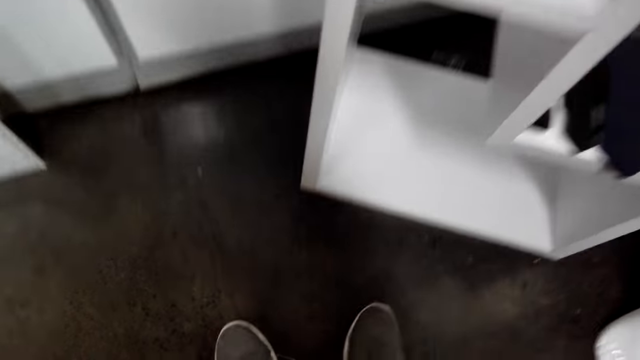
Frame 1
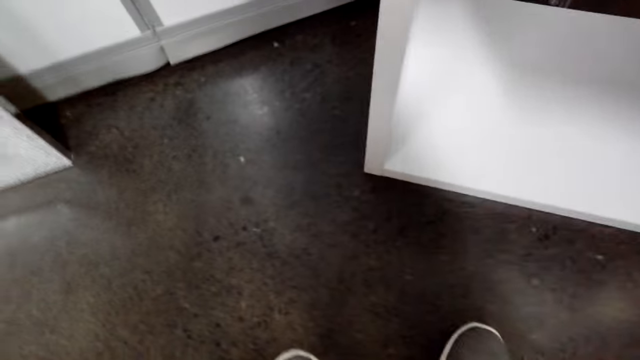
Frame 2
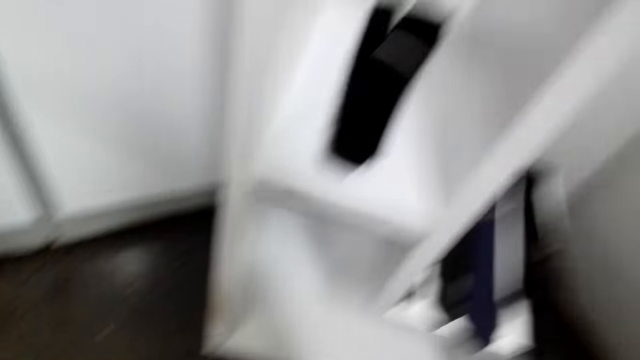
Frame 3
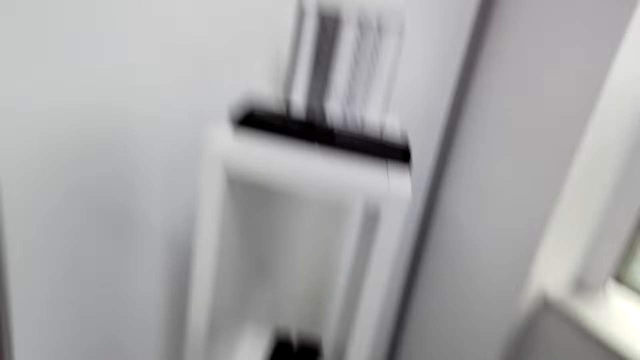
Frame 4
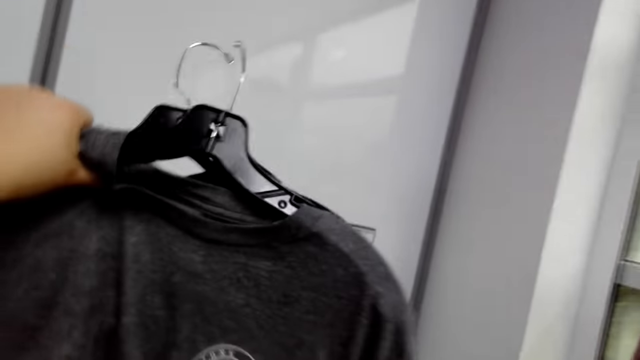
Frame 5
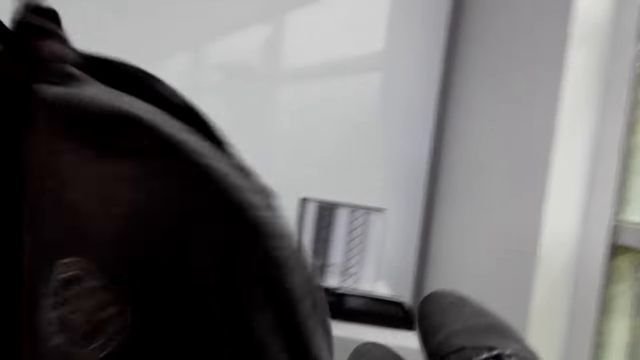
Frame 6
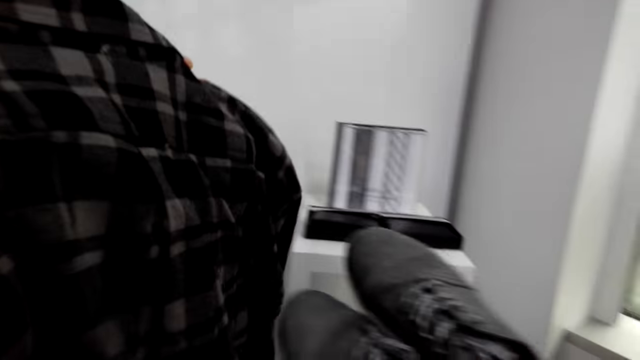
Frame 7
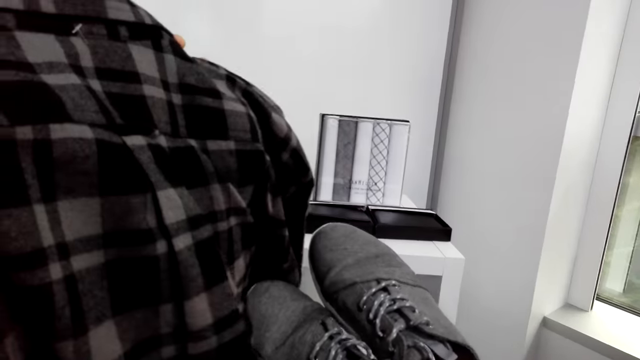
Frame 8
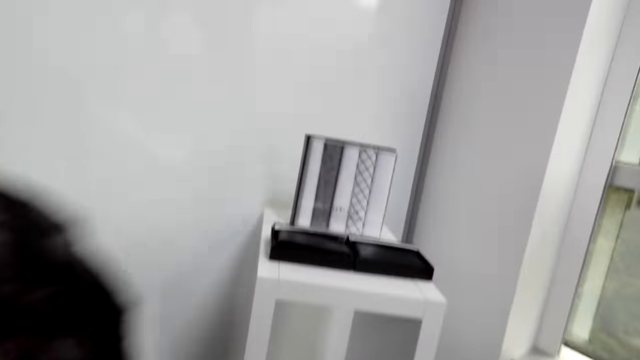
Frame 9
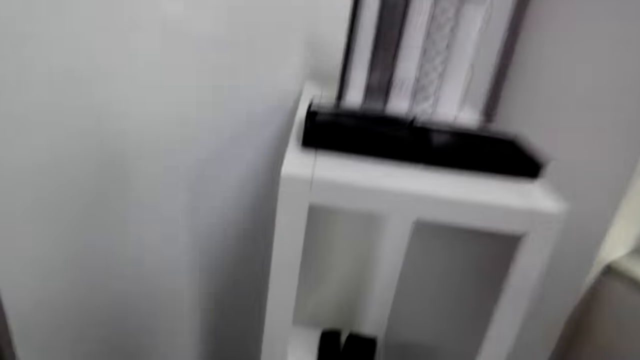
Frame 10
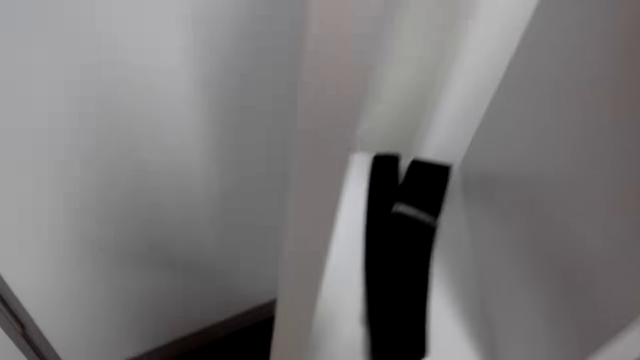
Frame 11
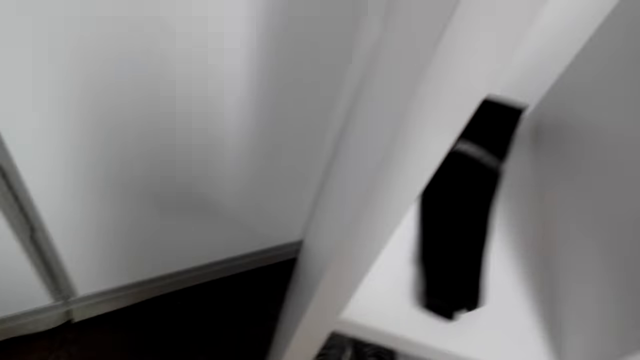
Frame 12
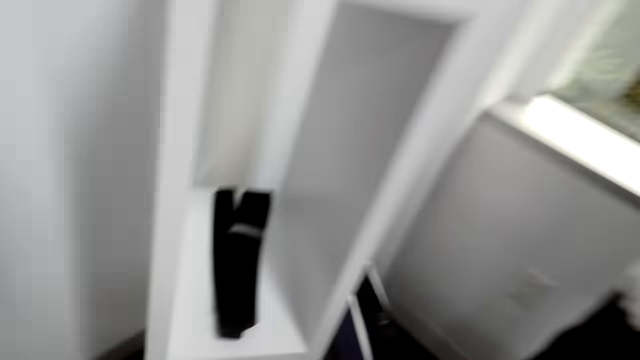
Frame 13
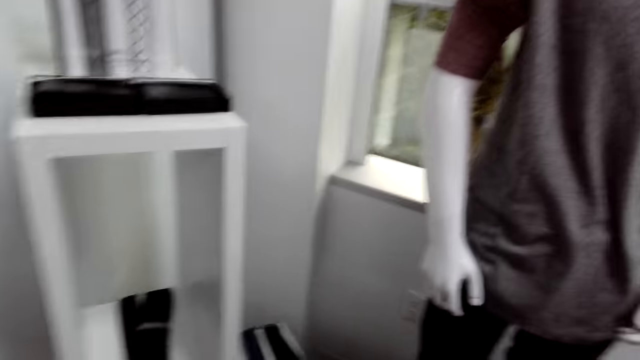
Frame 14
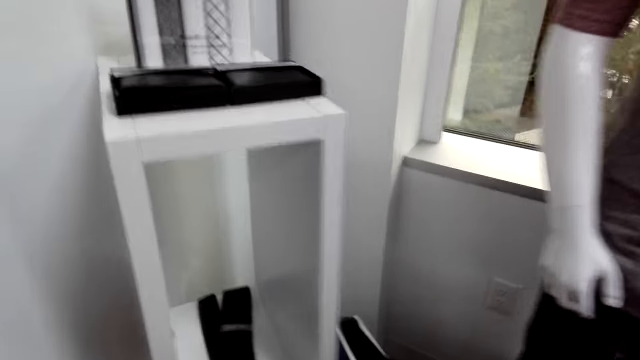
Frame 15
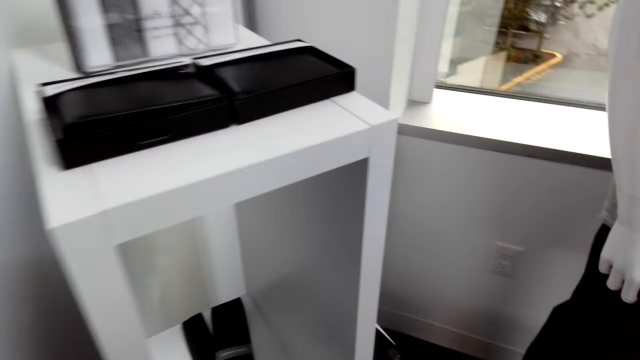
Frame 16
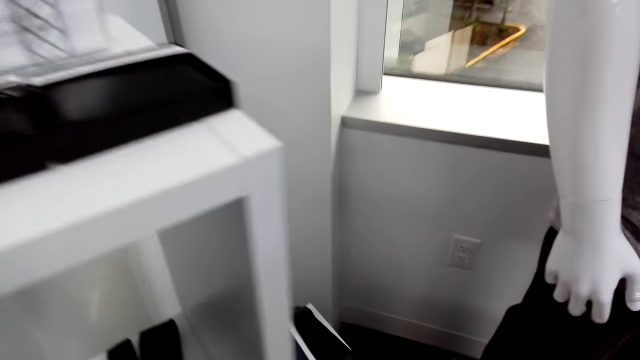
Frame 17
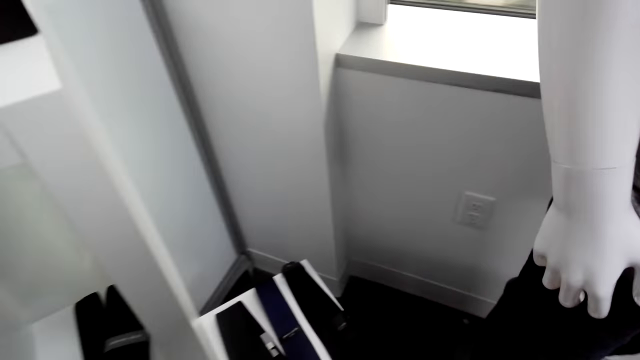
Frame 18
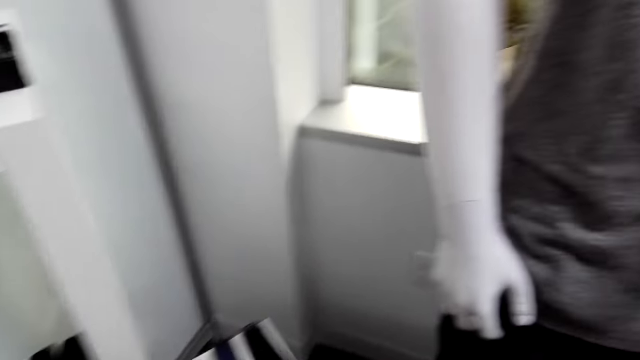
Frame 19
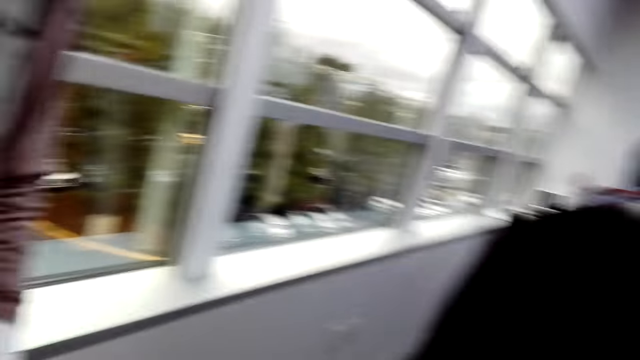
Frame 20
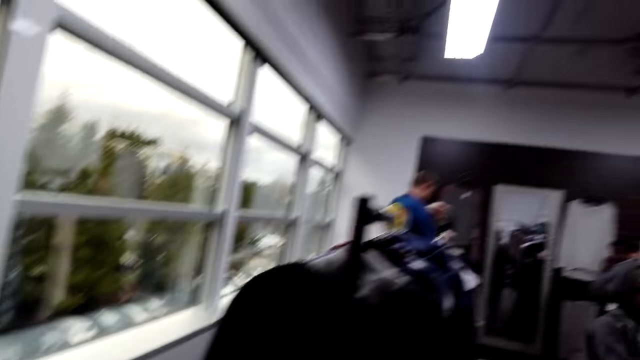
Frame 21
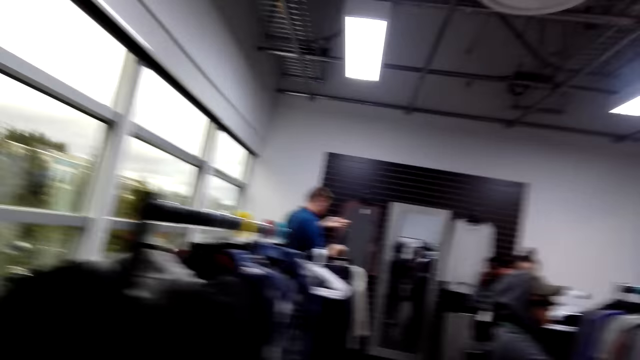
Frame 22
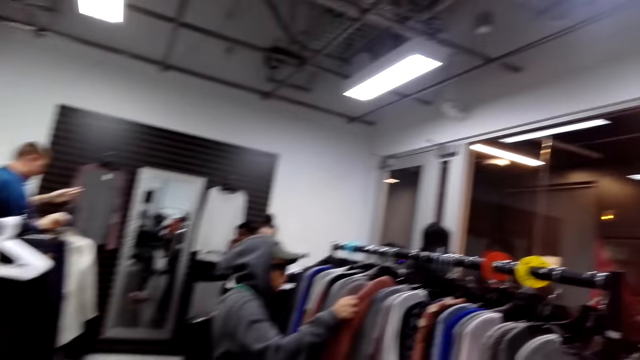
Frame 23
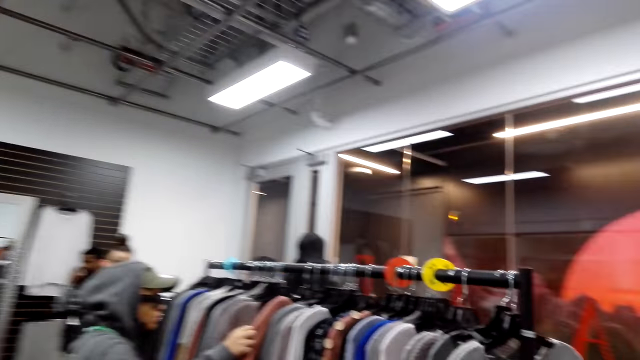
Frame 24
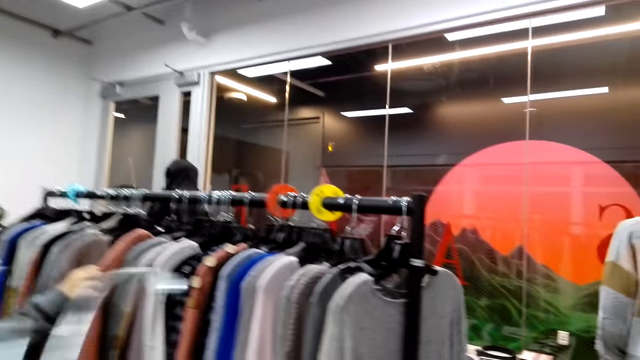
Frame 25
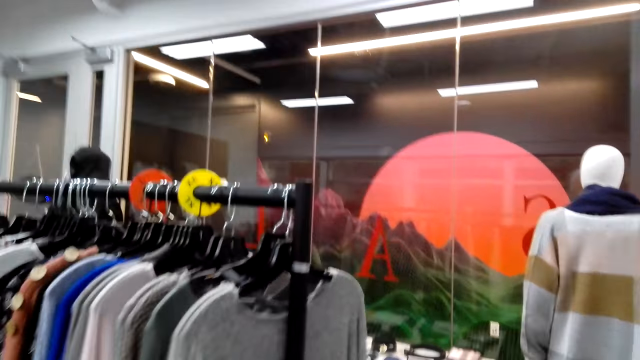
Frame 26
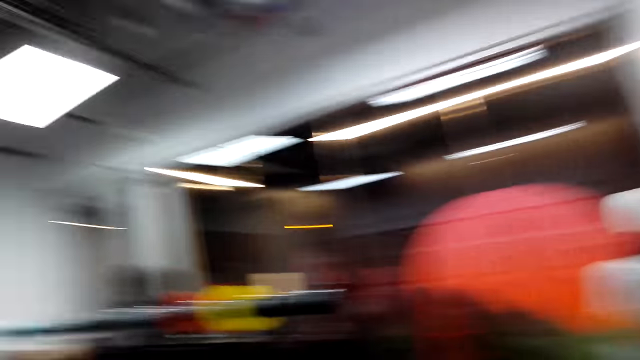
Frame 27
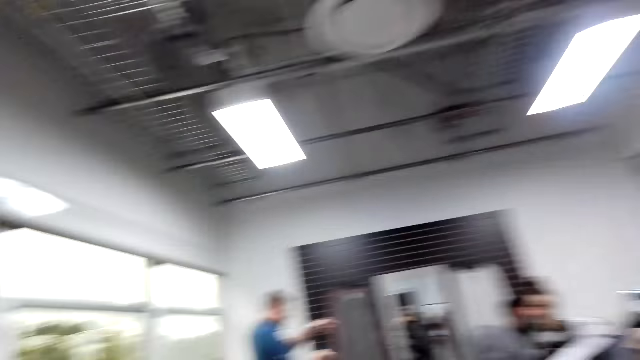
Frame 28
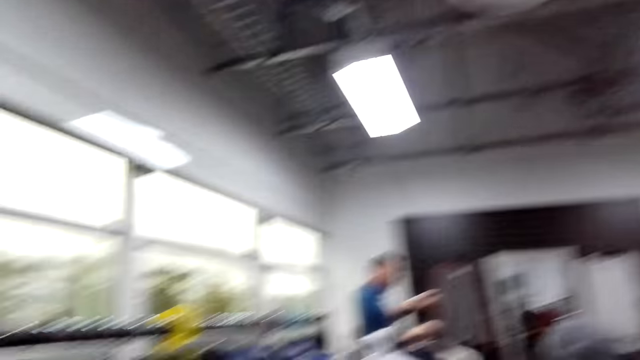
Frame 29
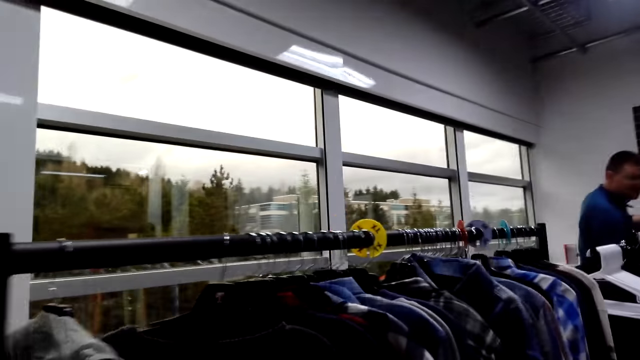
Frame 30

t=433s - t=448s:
The camera wearer picks the shoes from the floor. They check clothes. They hold up the shirts, turn the shirts and hold the shoes against the shirts. They throw the shoes back to the stand. They move around in the store.

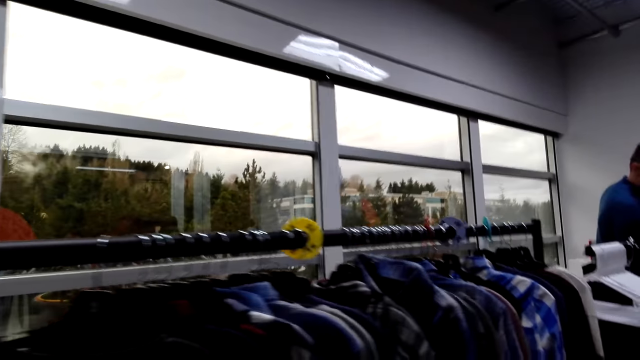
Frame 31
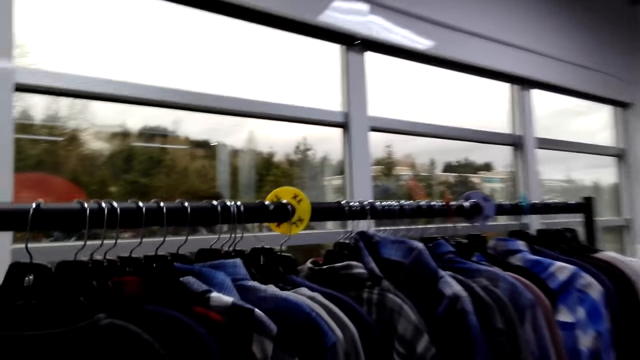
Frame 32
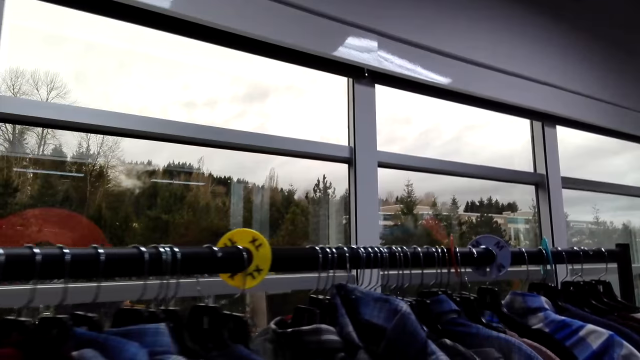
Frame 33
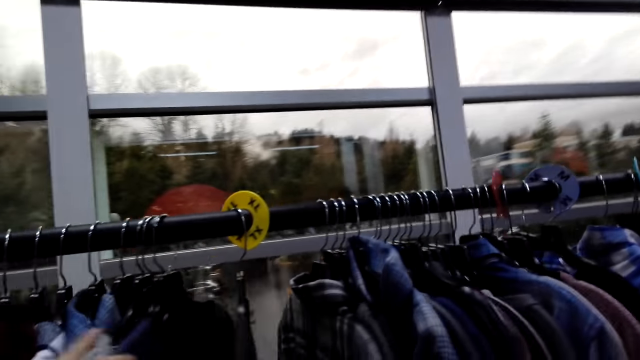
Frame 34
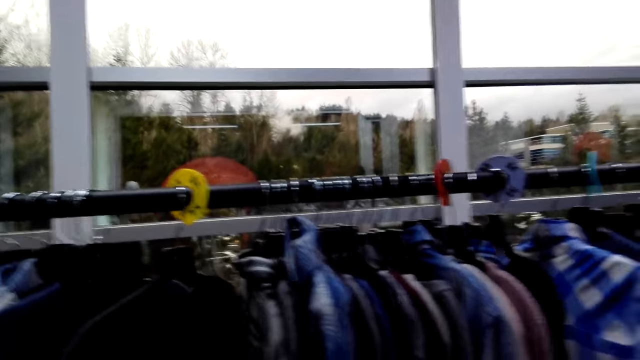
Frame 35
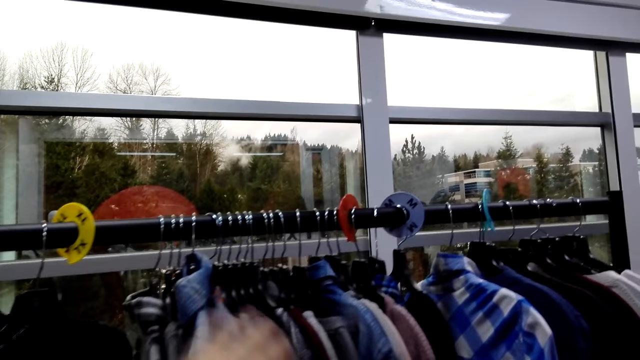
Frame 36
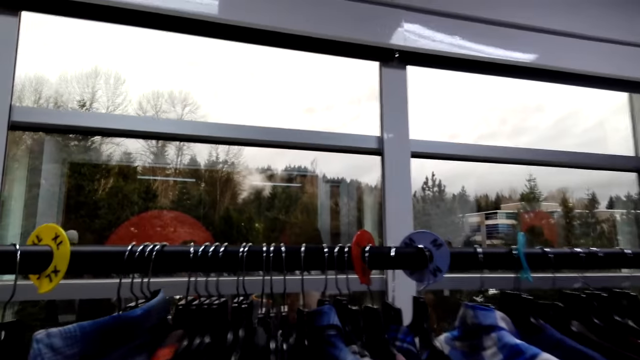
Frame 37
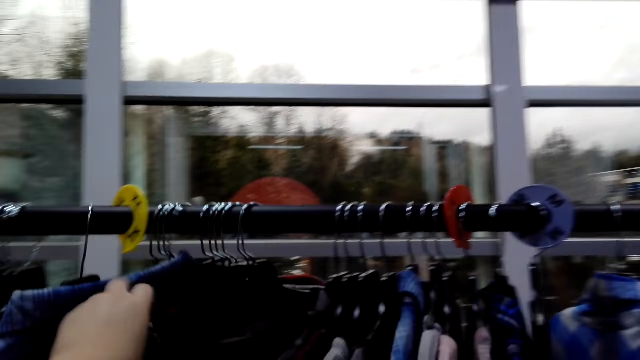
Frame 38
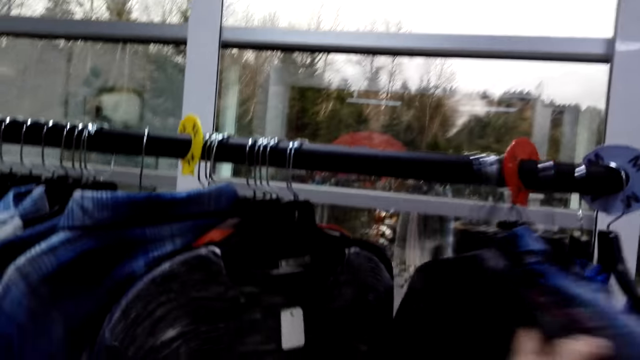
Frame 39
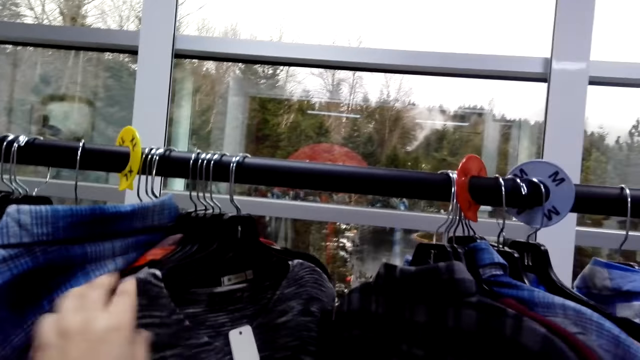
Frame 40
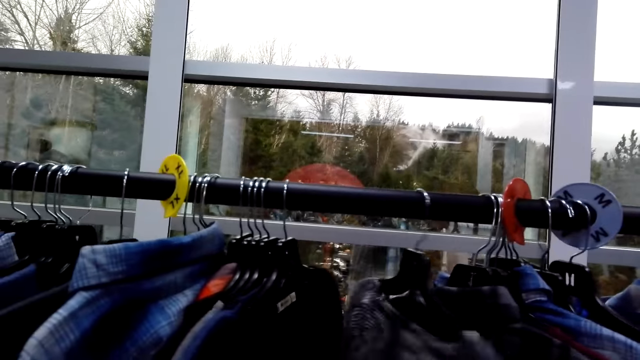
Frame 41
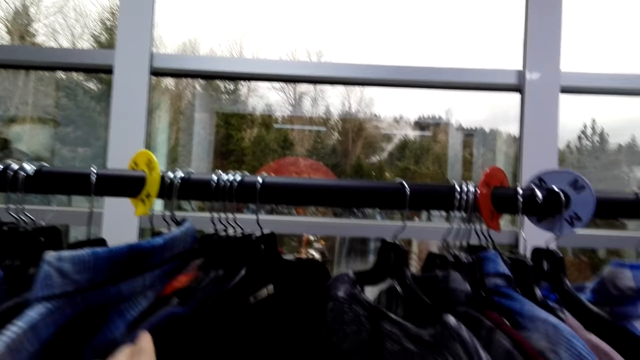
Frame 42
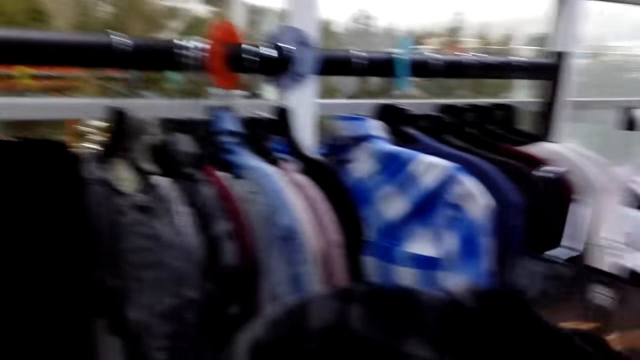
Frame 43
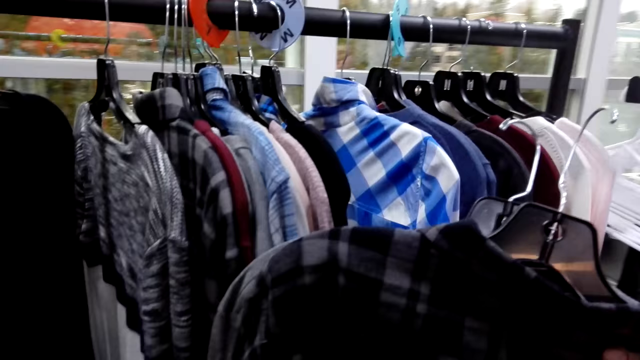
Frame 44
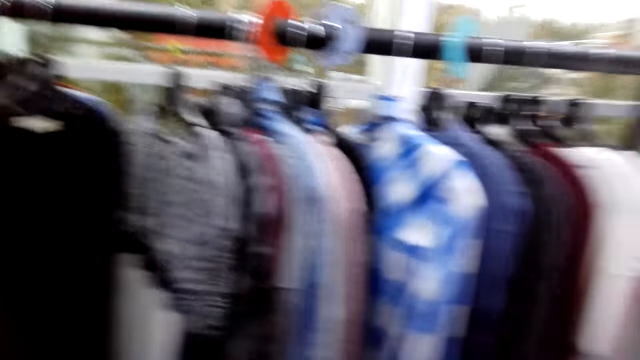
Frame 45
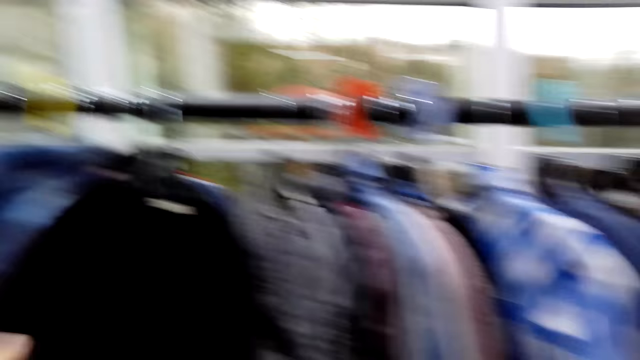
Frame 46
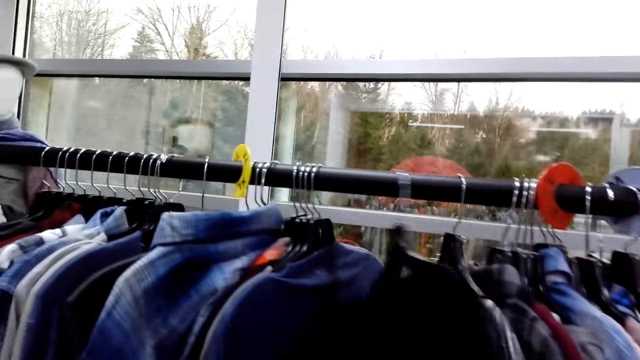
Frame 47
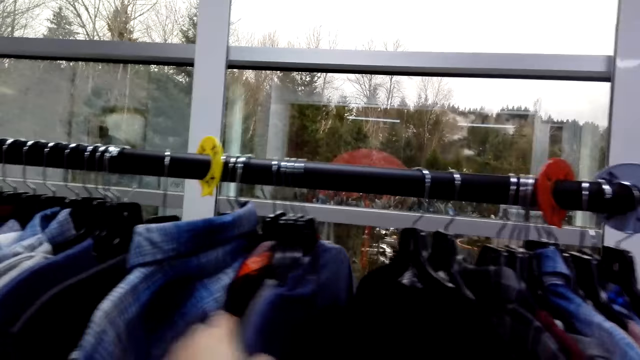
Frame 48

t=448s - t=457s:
The camera wearer checks through the tops on the rack.
